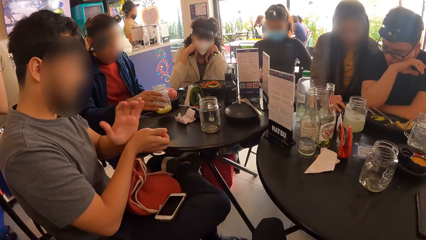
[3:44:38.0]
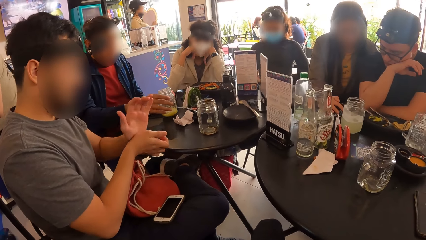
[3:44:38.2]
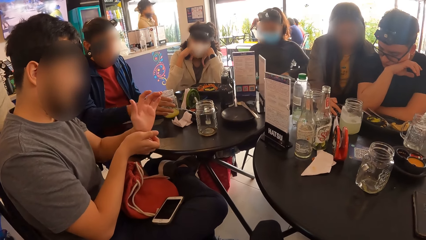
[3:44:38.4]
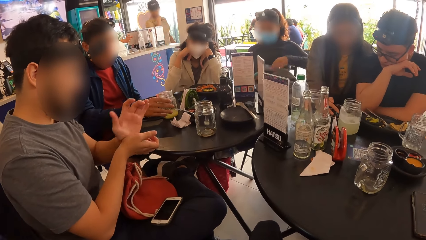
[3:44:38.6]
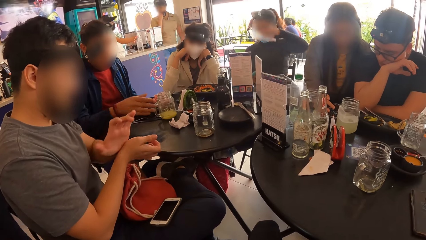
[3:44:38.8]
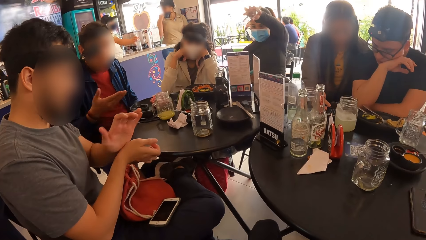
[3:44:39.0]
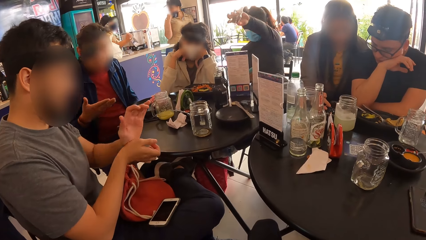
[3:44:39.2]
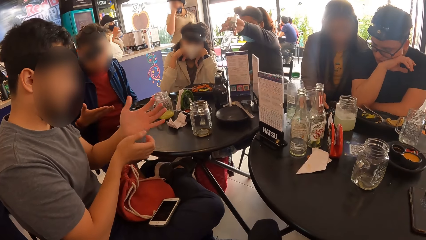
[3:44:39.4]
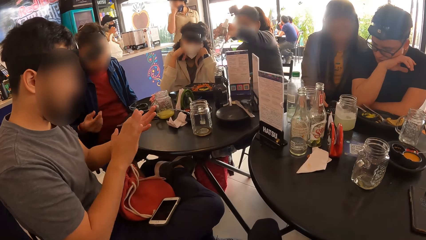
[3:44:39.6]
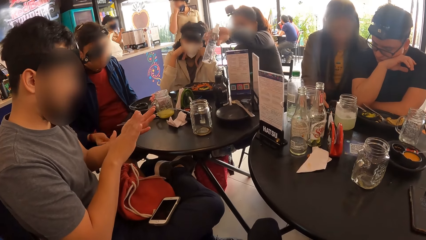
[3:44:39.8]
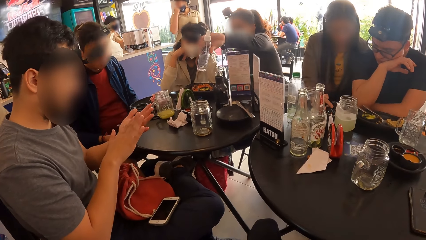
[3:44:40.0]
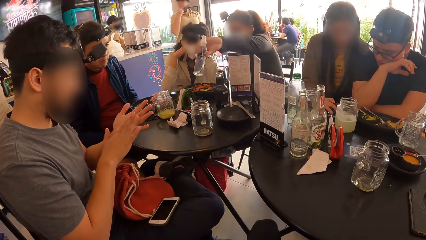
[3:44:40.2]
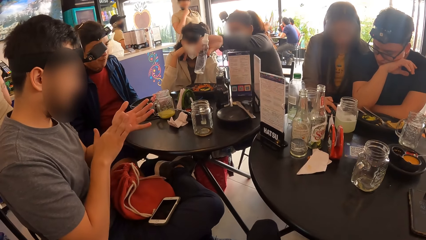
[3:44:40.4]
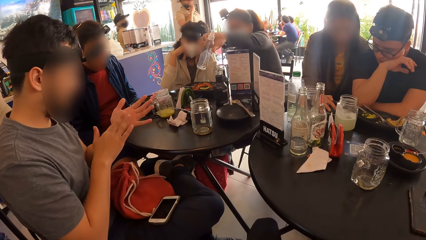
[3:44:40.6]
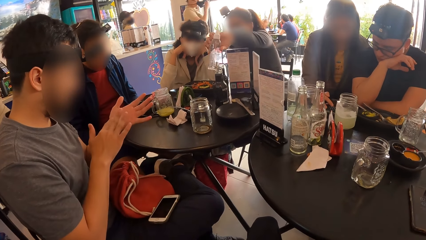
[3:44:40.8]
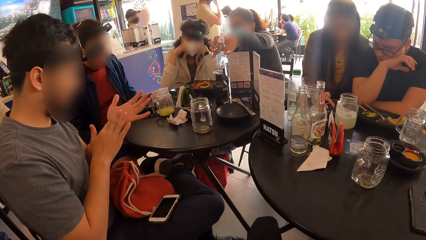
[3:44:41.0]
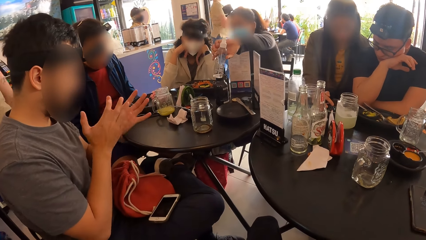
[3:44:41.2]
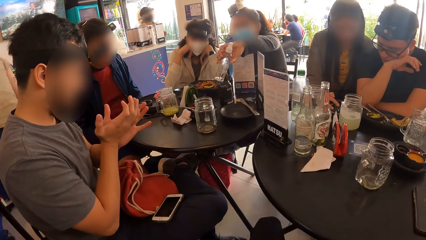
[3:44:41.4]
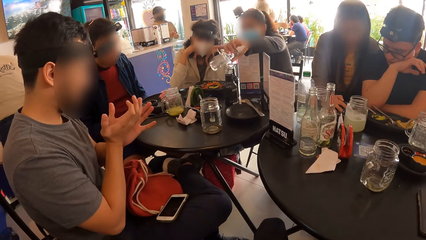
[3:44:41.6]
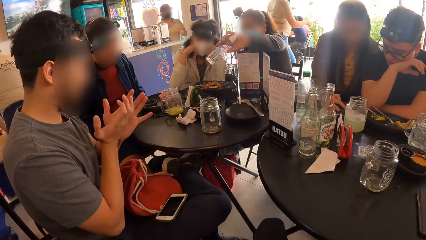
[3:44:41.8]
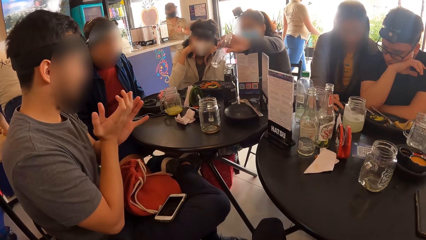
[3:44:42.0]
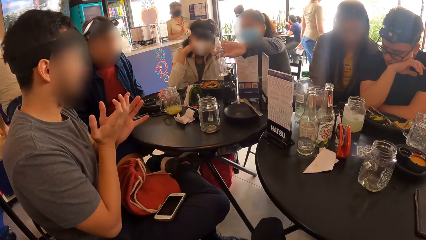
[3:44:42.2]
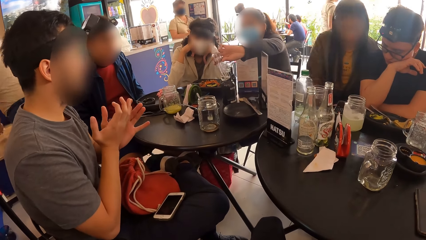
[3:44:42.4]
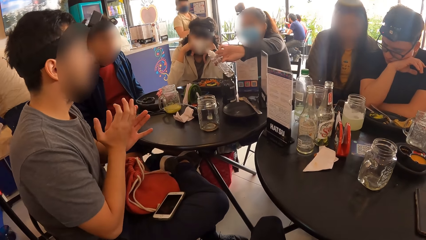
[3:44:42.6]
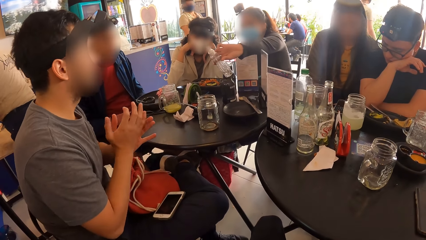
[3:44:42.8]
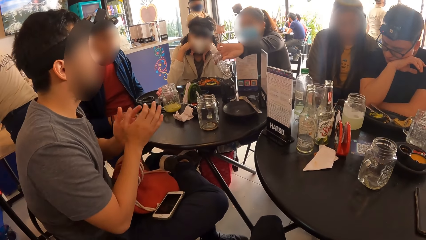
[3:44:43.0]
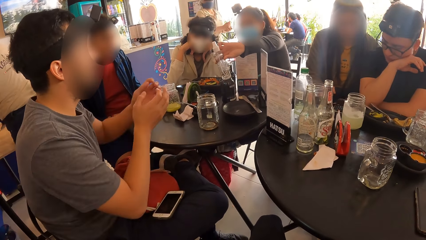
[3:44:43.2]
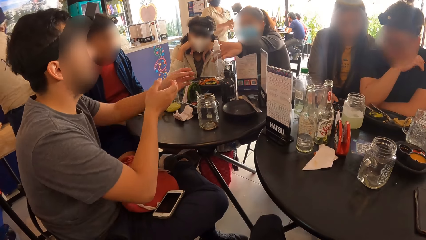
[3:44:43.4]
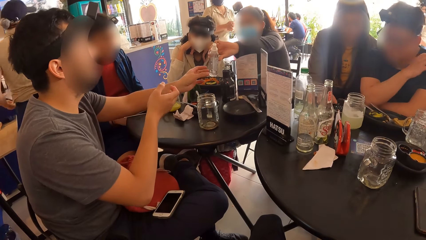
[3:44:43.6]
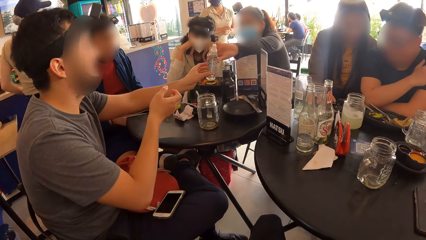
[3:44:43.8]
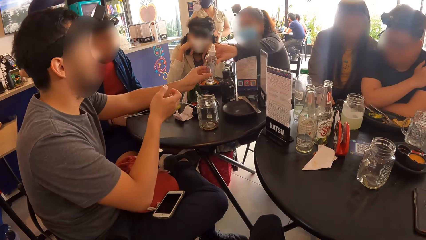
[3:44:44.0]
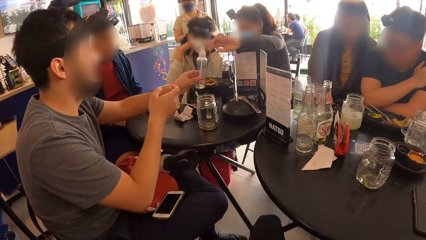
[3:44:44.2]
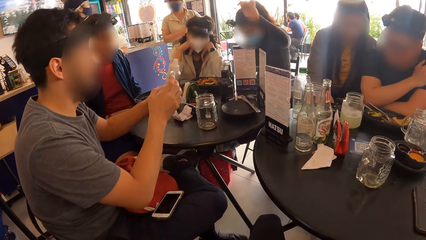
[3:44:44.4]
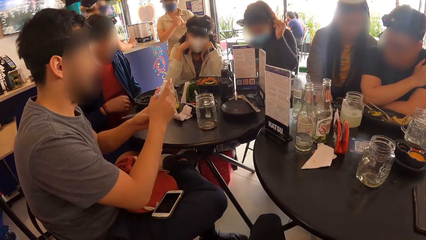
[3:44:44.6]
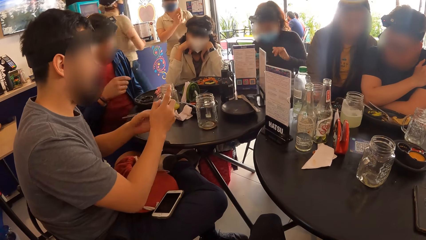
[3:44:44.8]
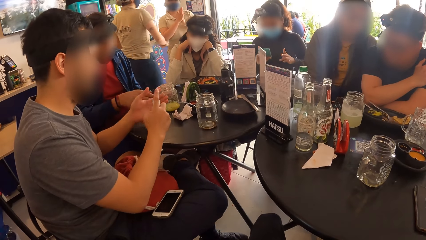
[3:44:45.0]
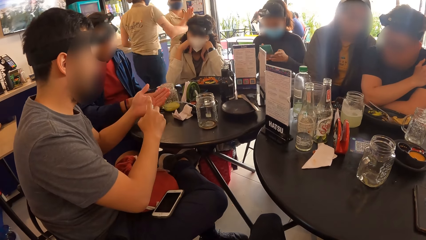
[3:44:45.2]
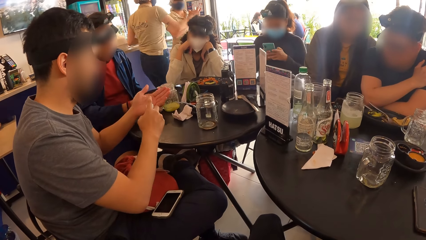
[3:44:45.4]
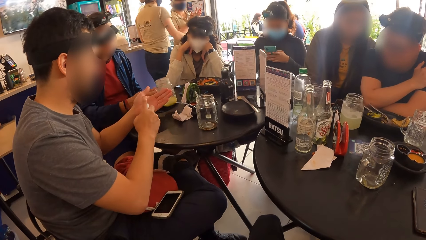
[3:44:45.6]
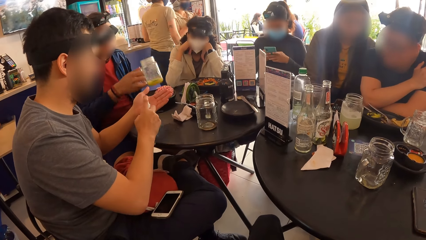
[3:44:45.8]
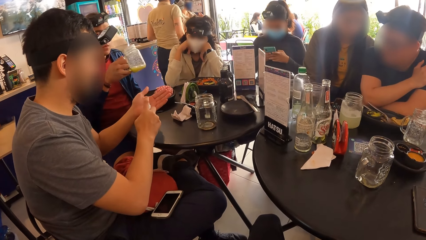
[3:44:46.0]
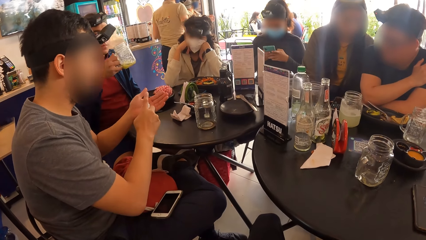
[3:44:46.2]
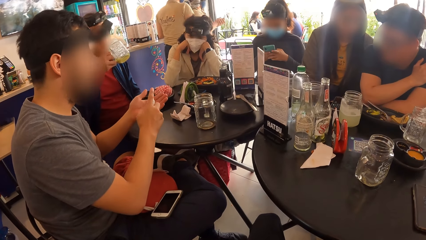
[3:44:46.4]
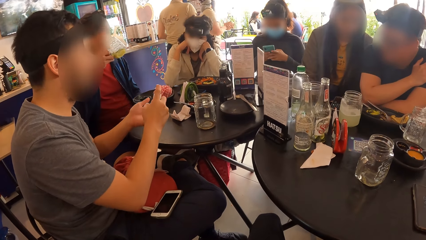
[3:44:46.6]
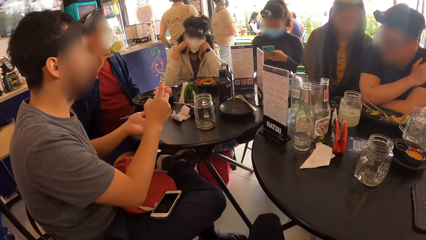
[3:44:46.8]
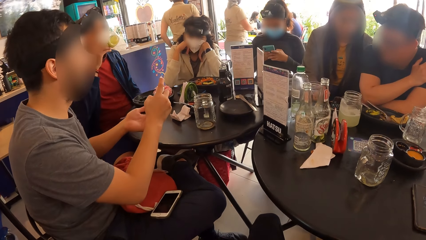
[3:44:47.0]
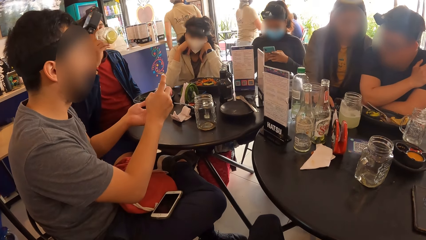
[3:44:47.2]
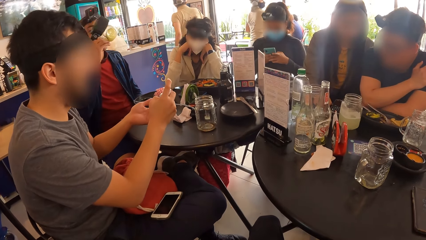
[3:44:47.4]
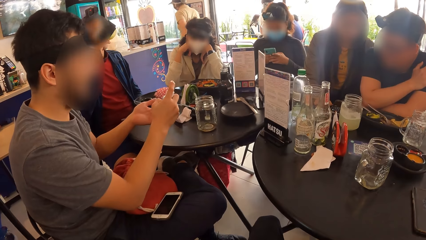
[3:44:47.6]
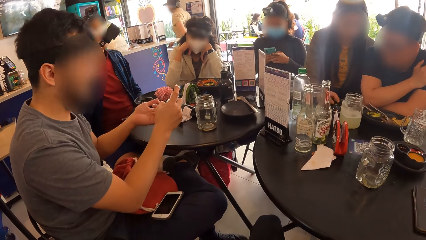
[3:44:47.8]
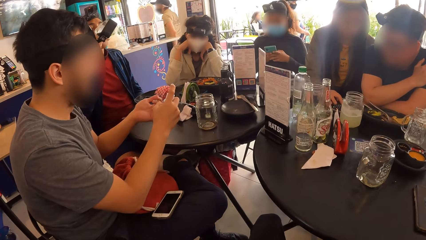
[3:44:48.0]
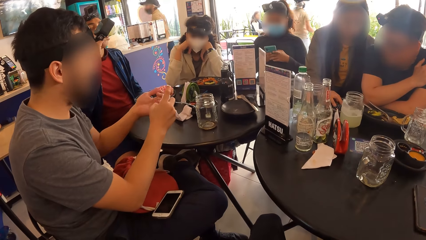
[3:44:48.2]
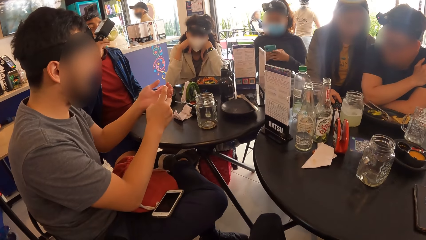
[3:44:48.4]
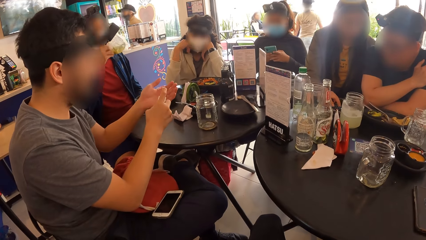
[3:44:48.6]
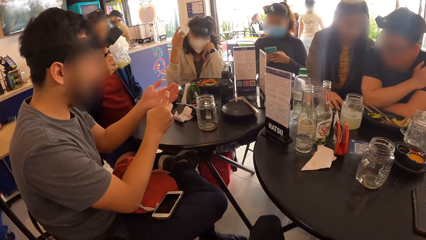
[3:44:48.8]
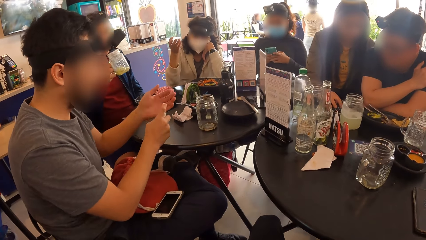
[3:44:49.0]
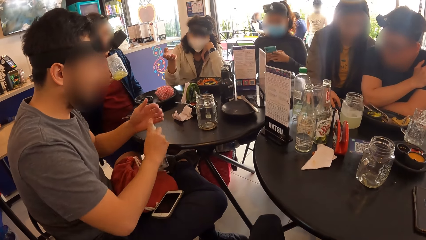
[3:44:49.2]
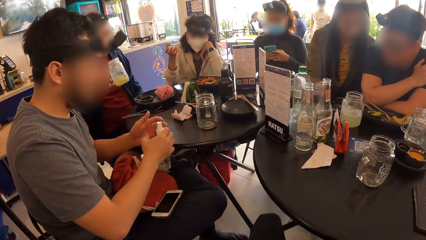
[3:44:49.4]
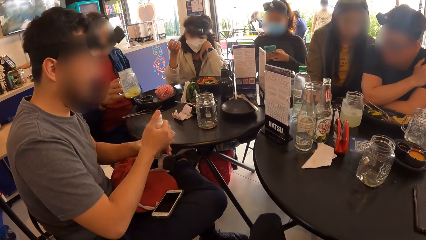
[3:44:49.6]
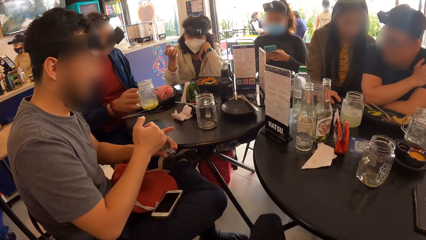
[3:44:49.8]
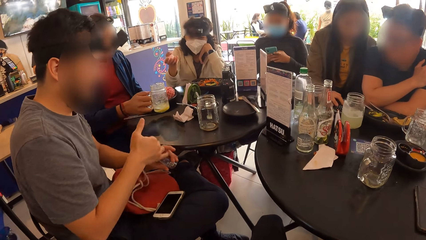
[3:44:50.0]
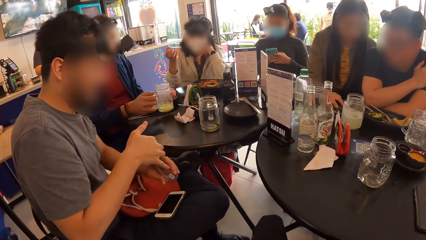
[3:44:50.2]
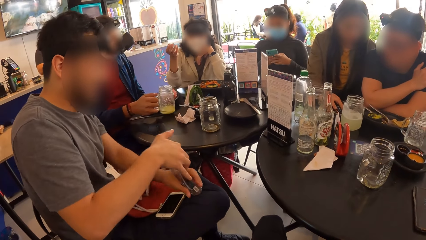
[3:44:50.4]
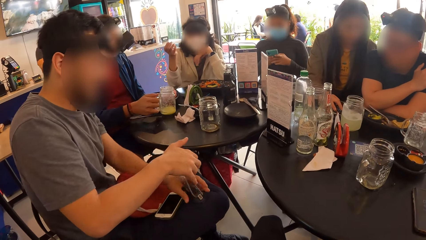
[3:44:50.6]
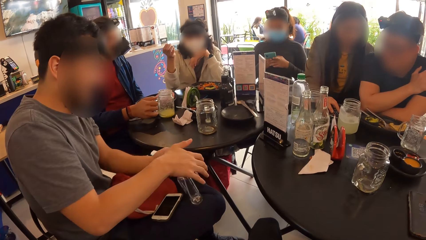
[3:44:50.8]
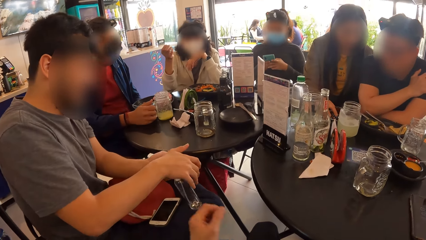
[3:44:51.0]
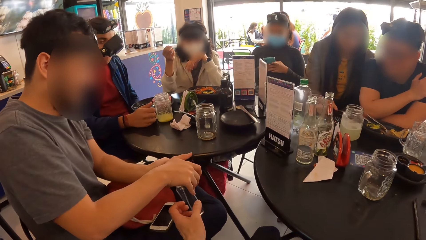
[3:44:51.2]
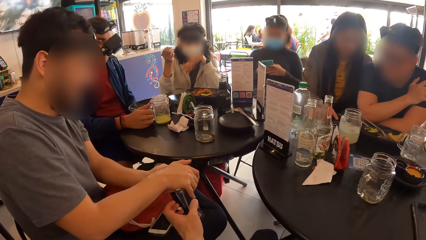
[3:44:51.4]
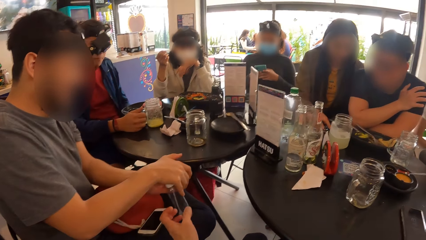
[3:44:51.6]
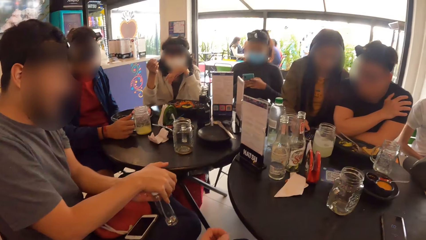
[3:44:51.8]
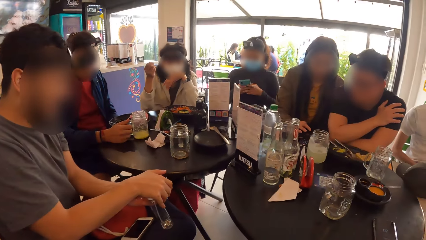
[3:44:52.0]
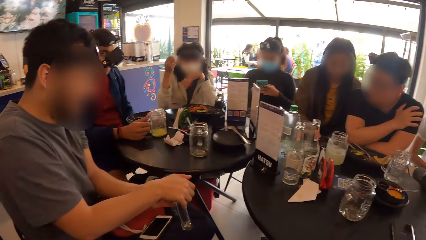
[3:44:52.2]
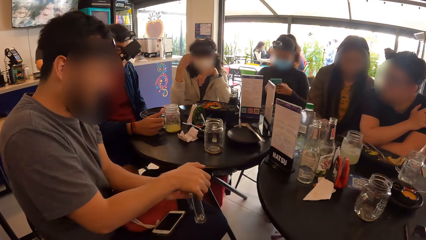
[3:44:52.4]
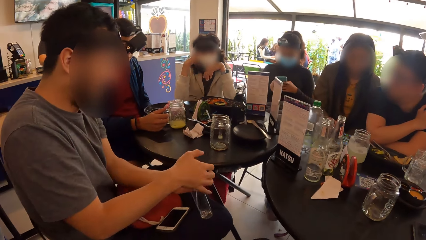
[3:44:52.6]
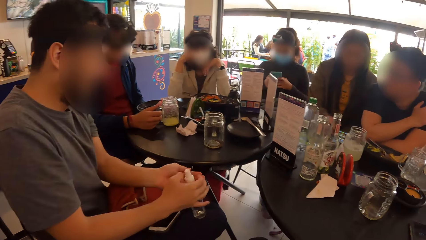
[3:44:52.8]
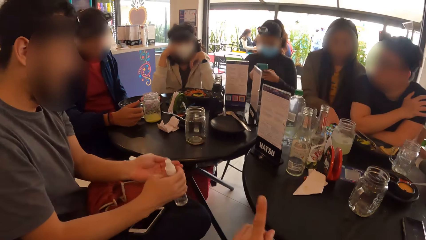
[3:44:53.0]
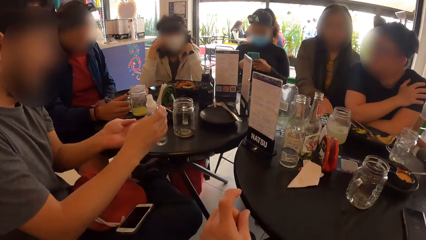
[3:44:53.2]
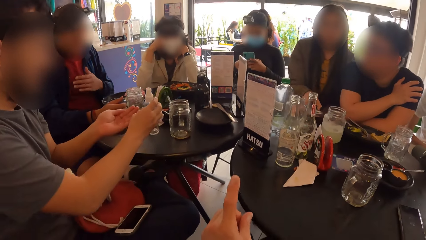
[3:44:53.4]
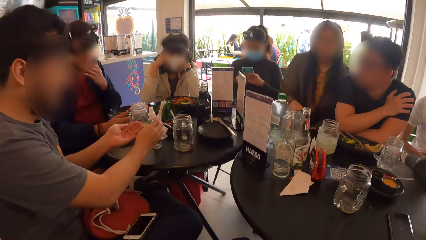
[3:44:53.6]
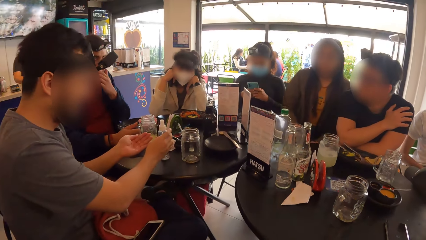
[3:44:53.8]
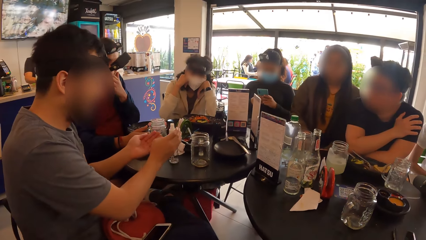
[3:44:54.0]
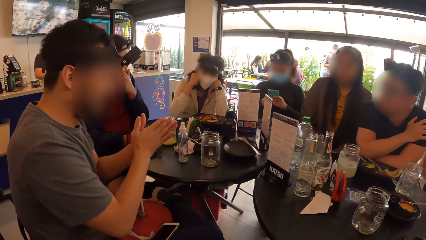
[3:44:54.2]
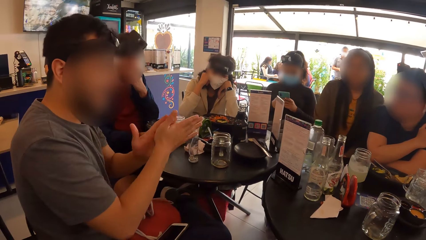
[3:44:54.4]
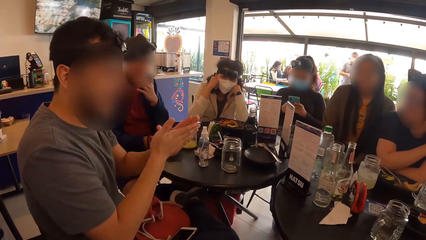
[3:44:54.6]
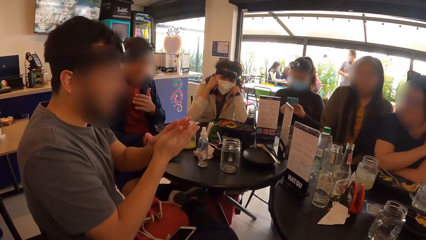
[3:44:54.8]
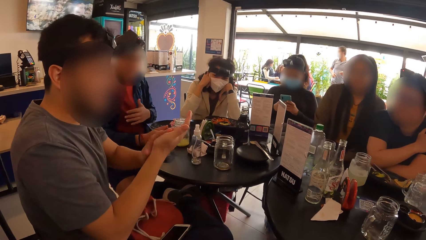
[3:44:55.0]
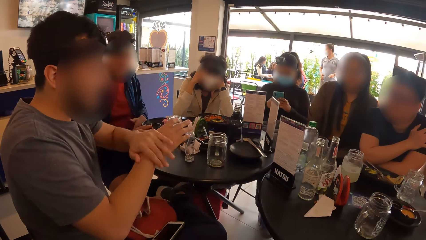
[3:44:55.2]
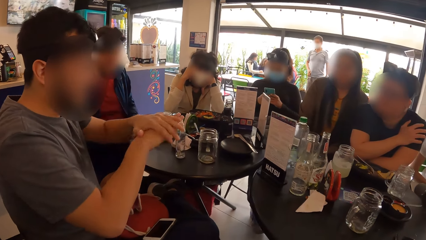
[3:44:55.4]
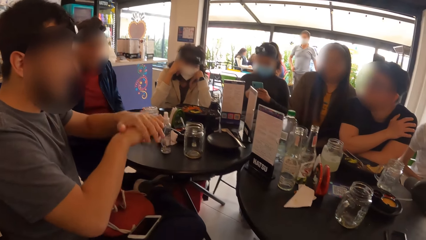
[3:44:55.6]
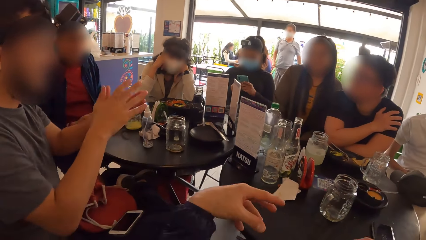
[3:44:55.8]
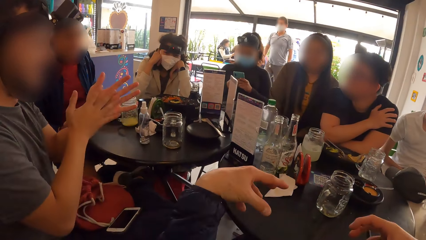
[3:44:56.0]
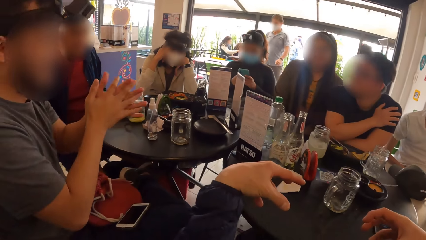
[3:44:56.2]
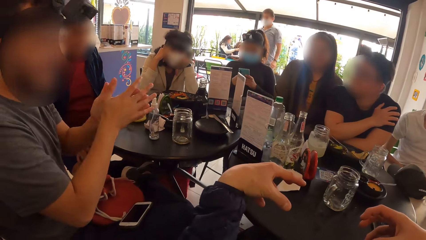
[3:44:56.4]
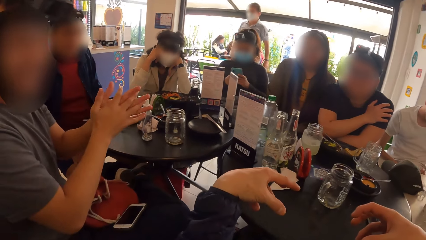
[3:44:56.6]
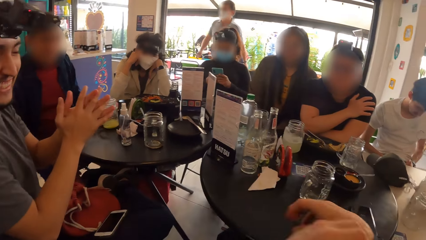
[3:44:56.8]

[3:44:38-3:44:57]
The woman opens the bag with her left hand. A man drops the jar of juice on the table with his right hand. The woman picks up a bottle from the bag with her right hand. The woman passes the bottle to another man with her left hand. The other man holds the bottle with his left hand, passes the bottle from his left hand to his right hand, and sprays his left palm with the bottle in his right hand. The woman operates the phone with both hands. The first man picks up the jar of juice on the table with his right hand, drinks from the jar of juice in his right hand, and drops the jar of juice on the table with his right hand. The other man places the bottle on his leg with his right hand and sprays his left palm with the bottle in his right hand. The camera wearer touches the bottle on the other man's hands. The other man holds the bottle with his right hand and drops the bottle on the table with his right hand. The camera wearer gestures to the other man. The other man rubs both hands together.
